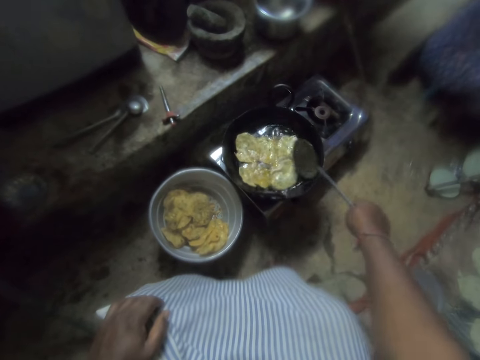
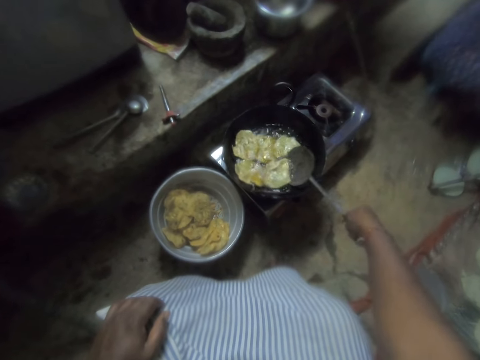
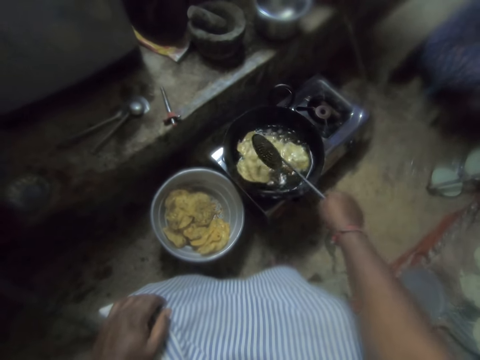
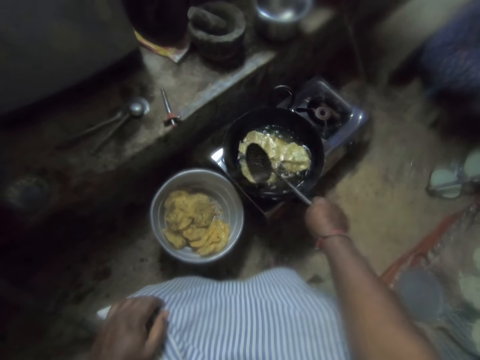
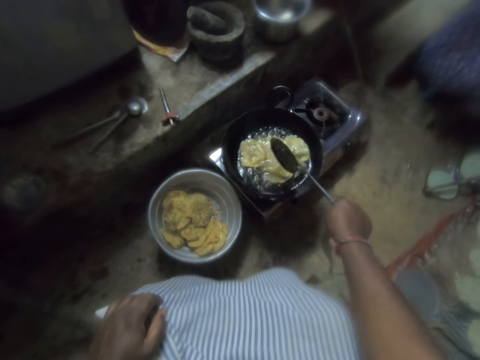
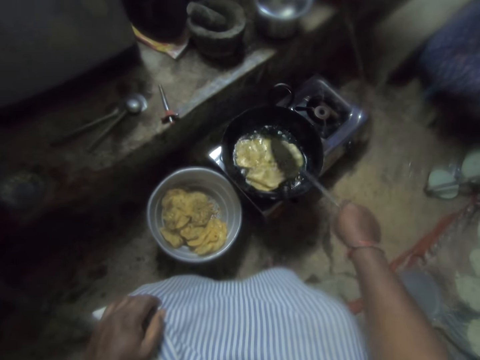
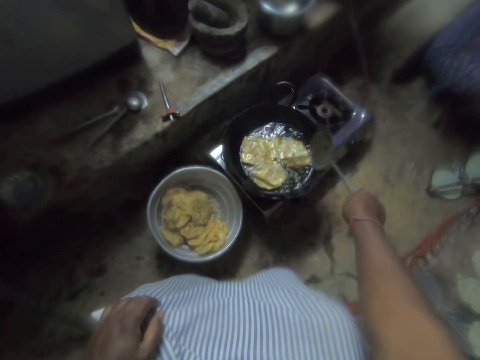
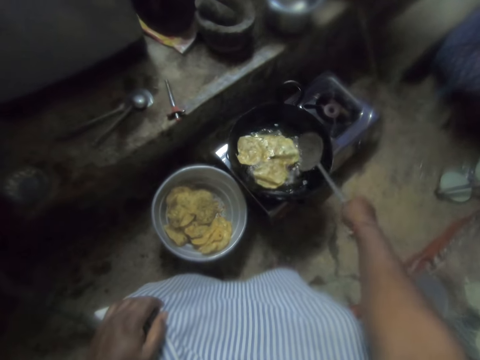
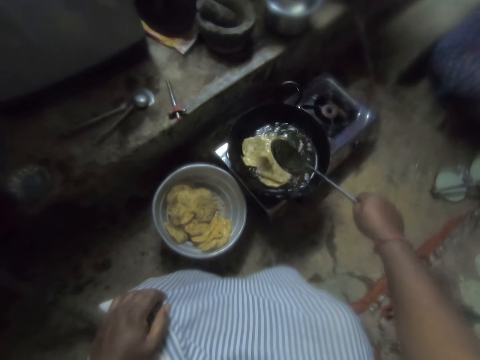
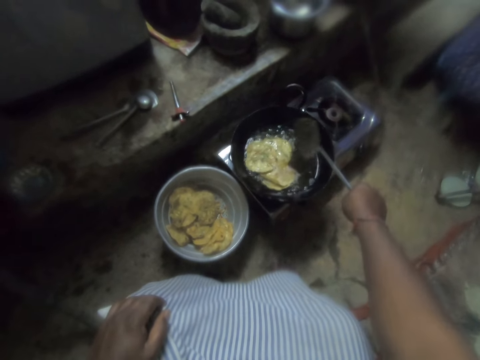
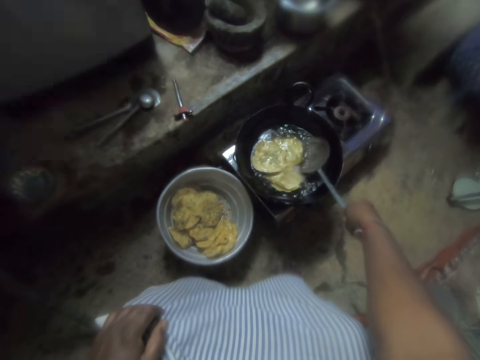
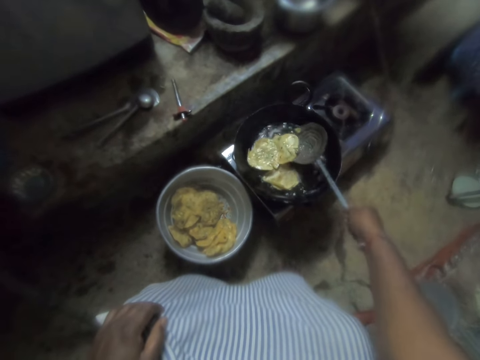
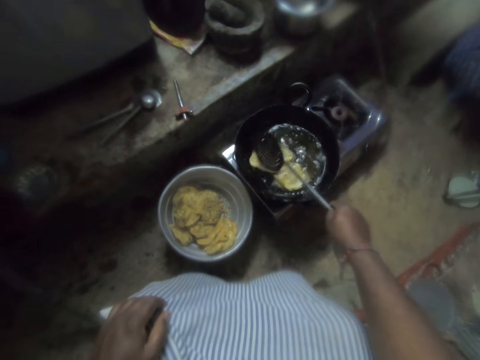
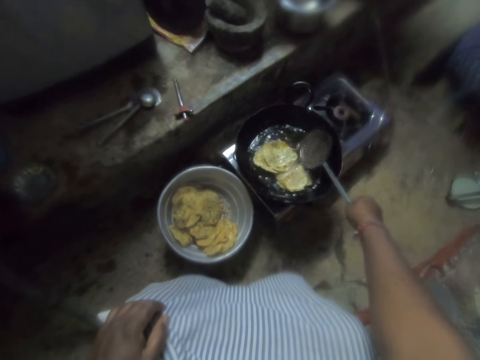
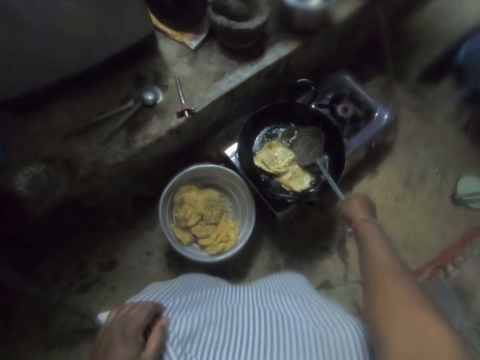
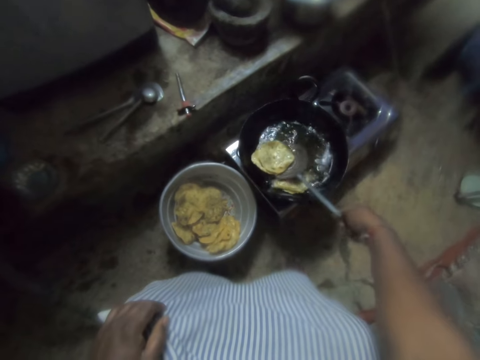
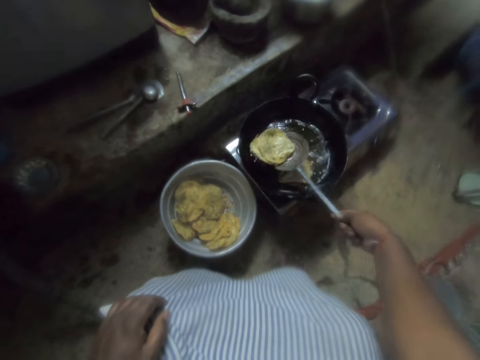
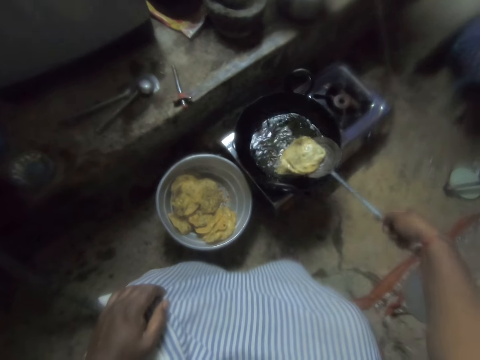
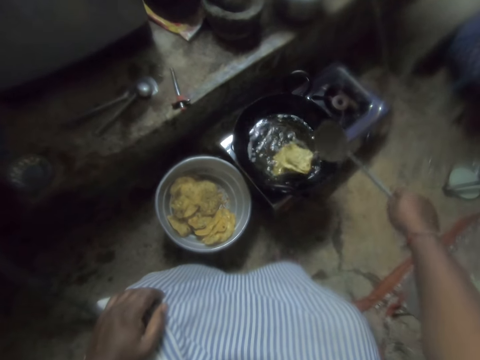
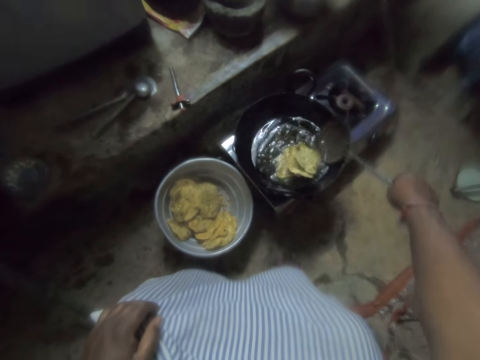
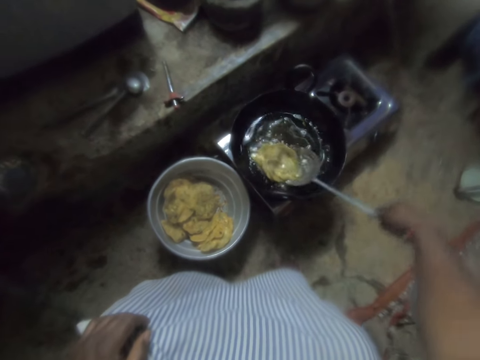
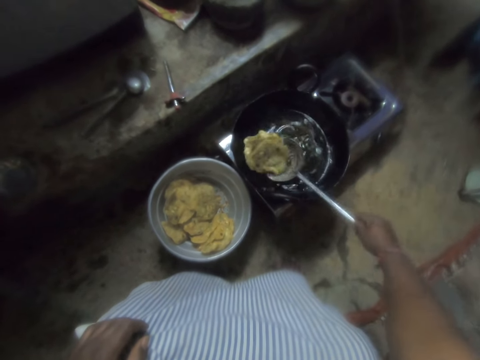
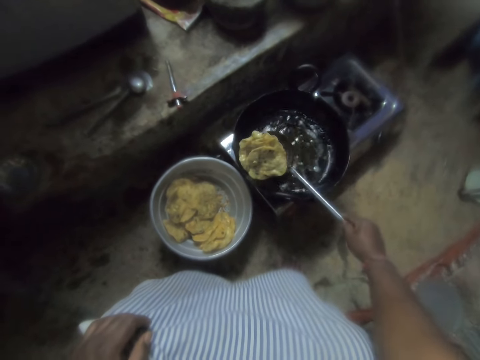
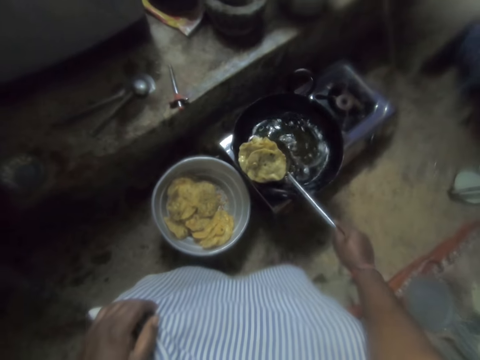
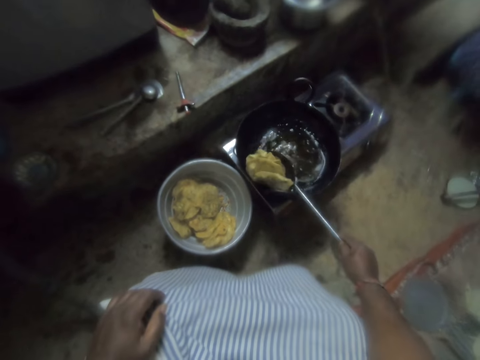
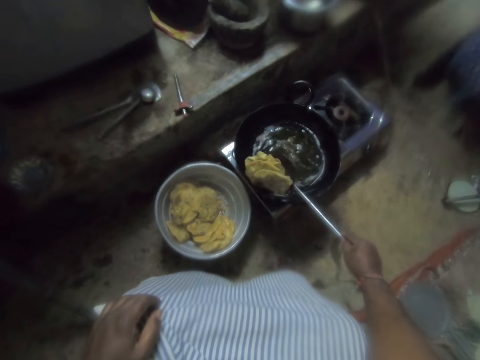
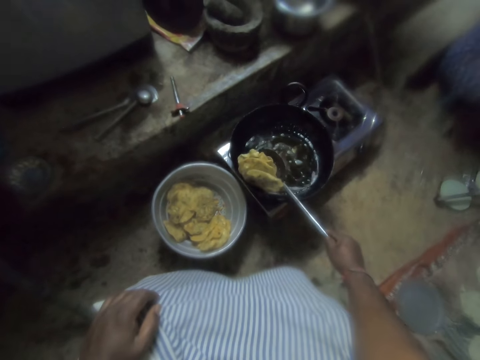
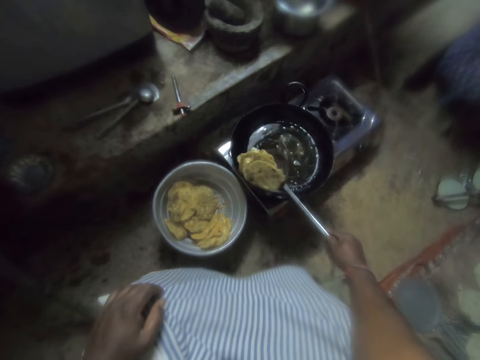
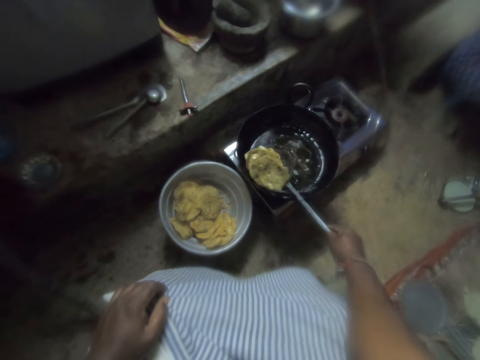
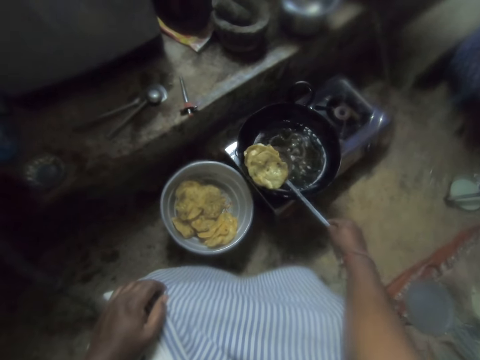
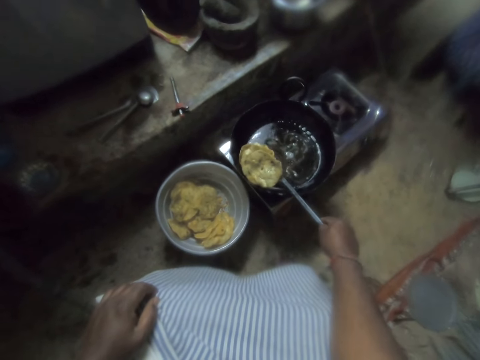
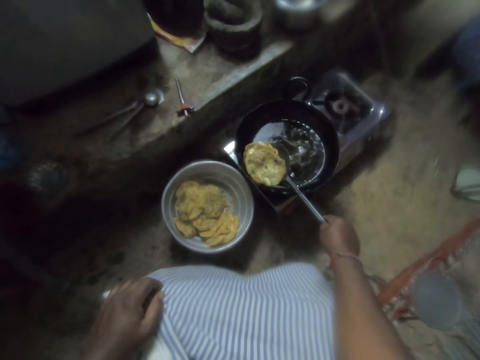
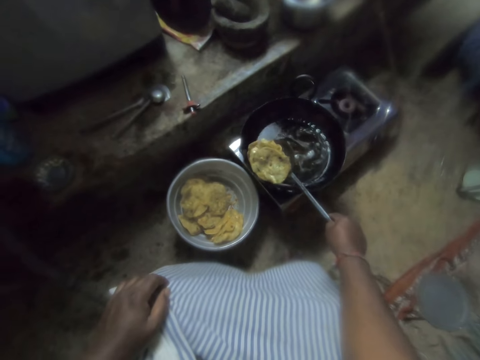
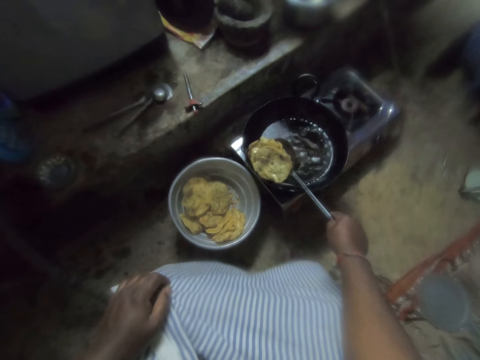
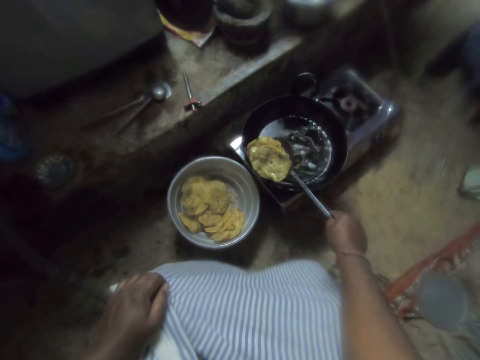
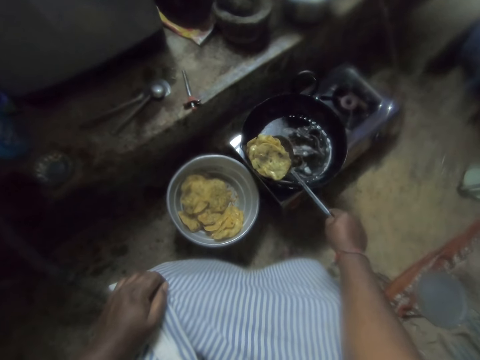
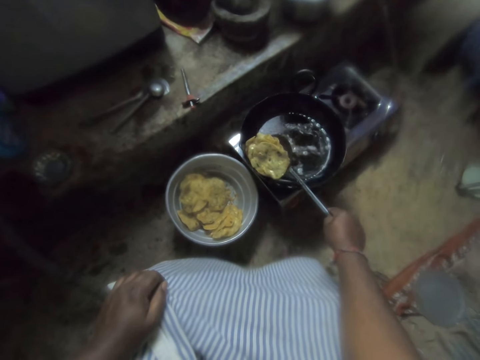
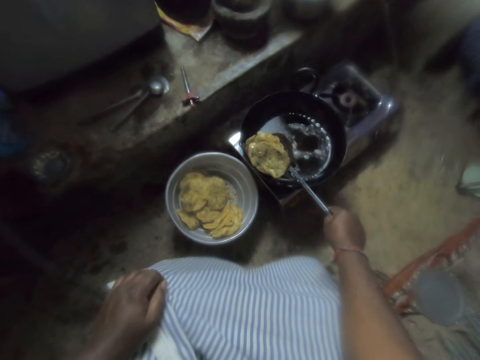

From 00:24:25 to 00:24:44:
The camera wearer packs the chips in the frying pan with the skimmer. They take the pastry in the frying pan. They hold the pastry with the spoon.

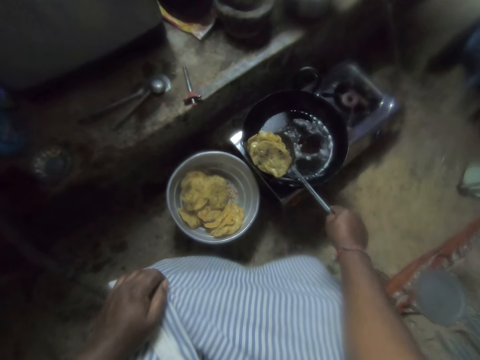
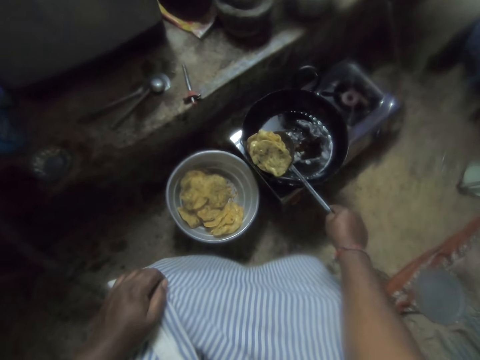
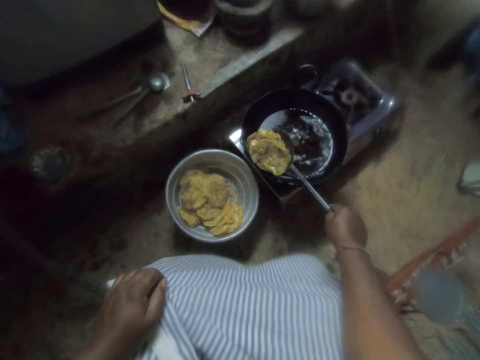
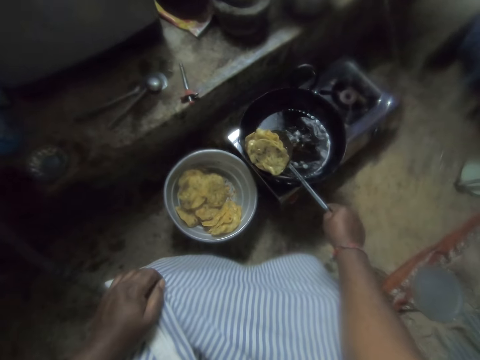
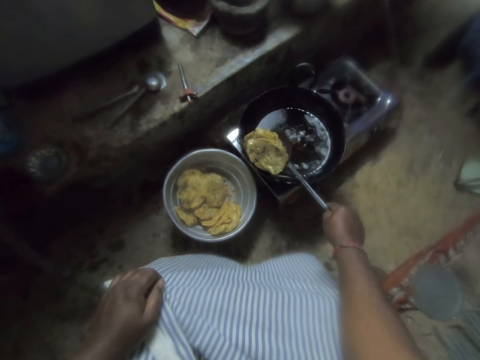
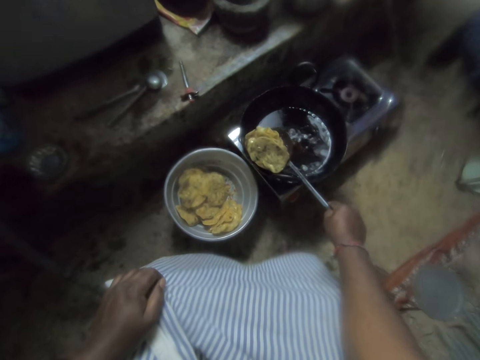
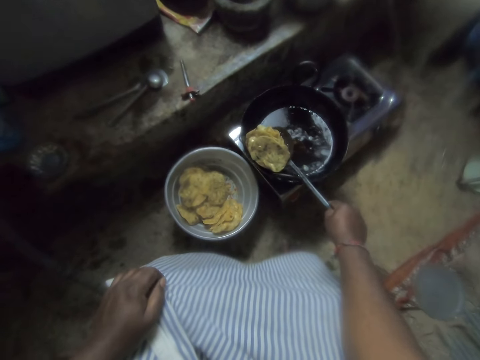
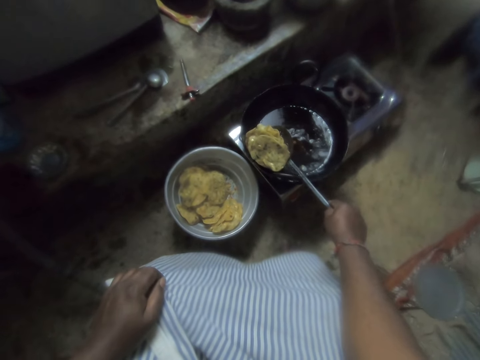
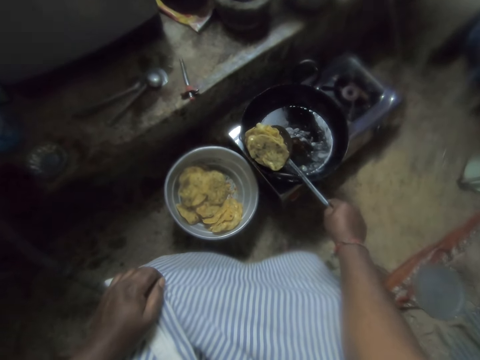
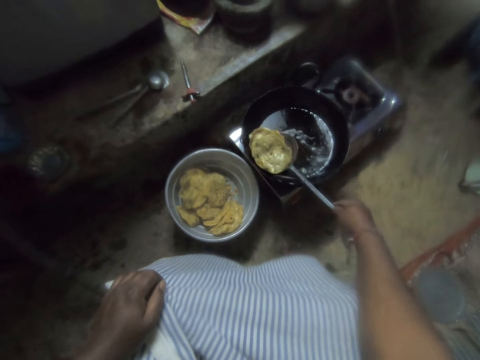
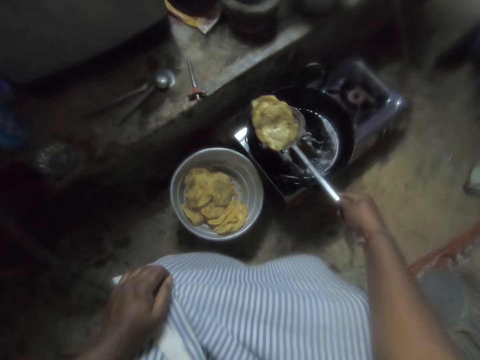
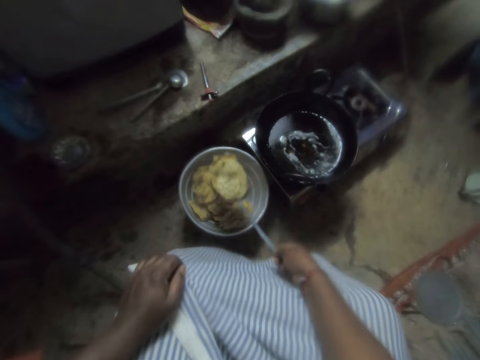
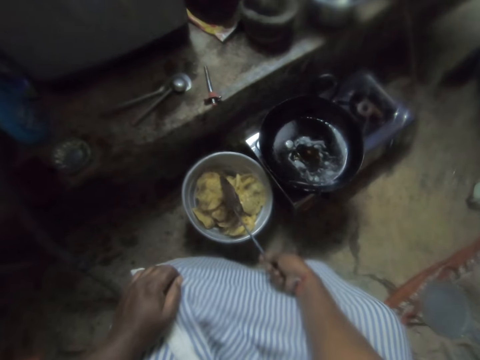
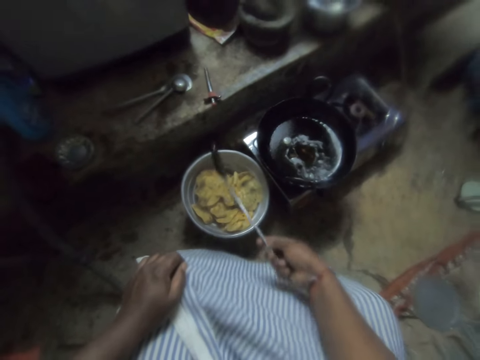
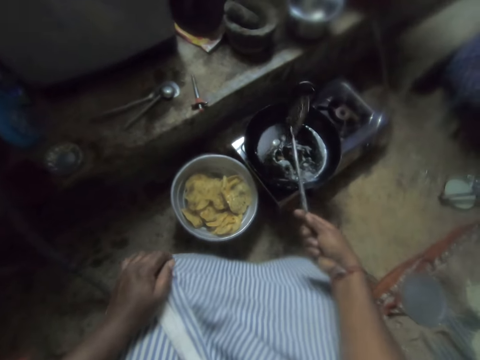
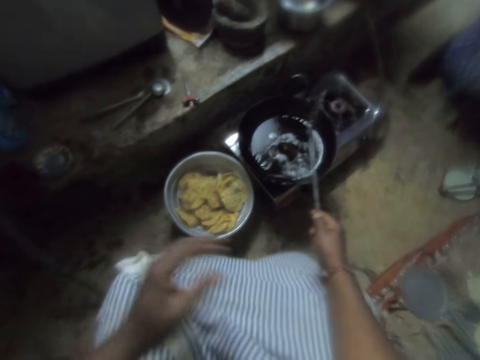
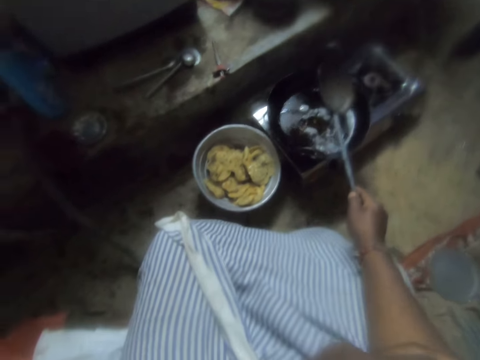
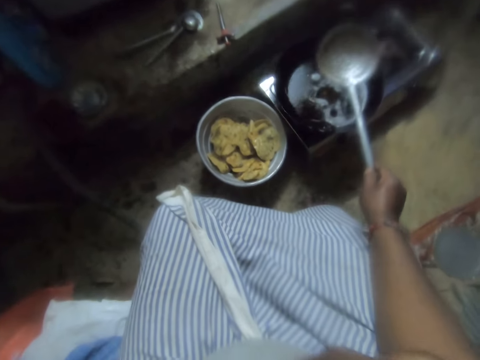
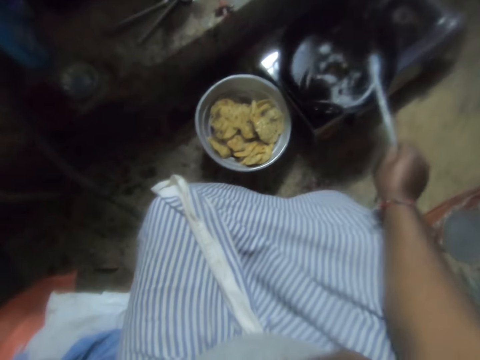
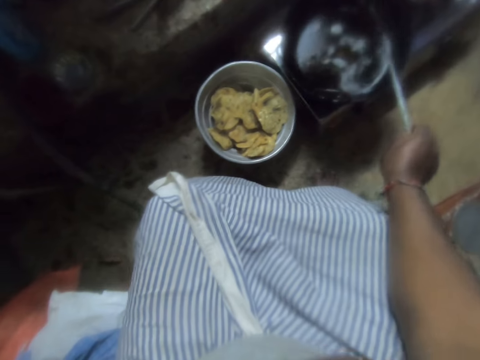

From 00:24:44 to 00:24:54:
The camera wearer pours the chips into the sieve with the skimmer. She puts the pastry in the basin. She touches her face.
